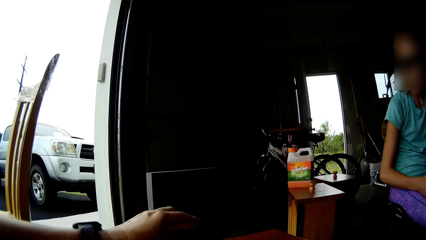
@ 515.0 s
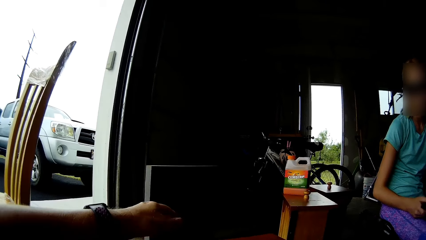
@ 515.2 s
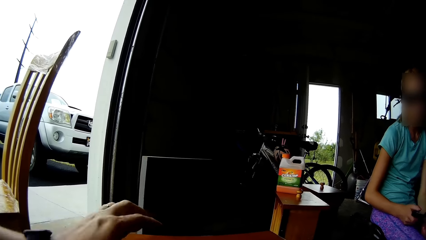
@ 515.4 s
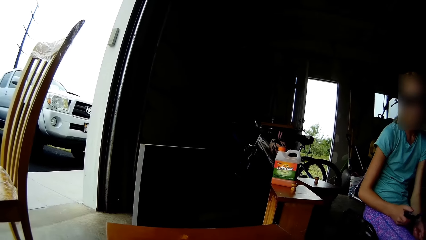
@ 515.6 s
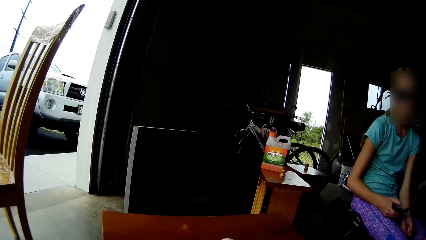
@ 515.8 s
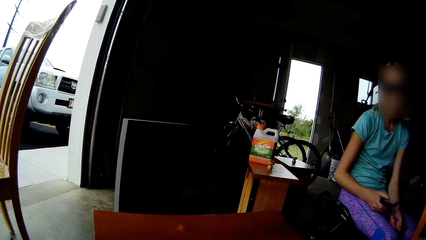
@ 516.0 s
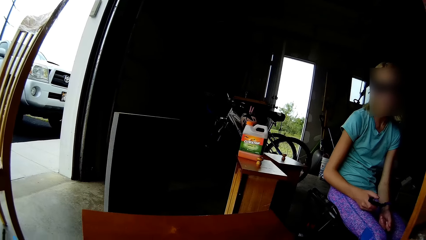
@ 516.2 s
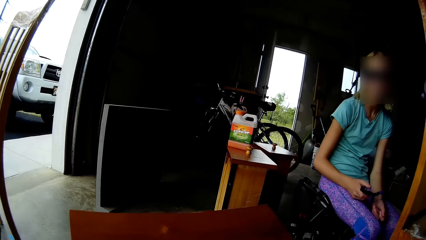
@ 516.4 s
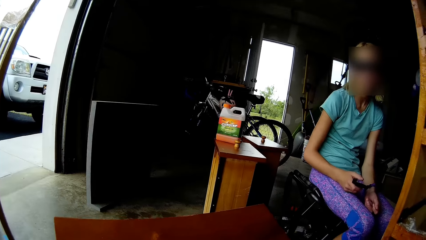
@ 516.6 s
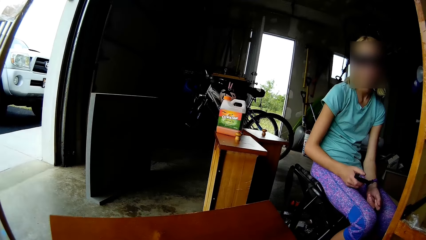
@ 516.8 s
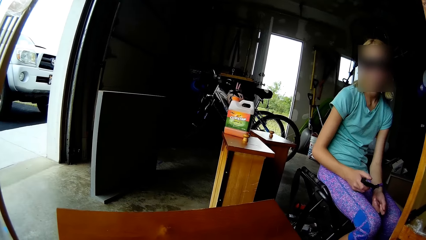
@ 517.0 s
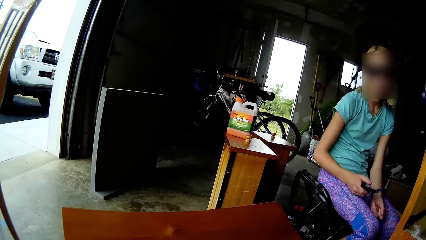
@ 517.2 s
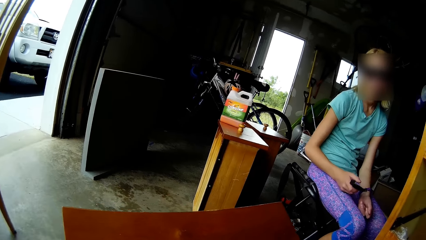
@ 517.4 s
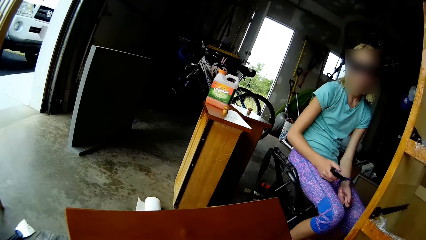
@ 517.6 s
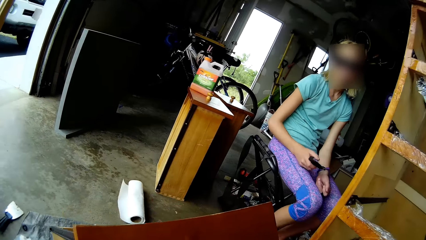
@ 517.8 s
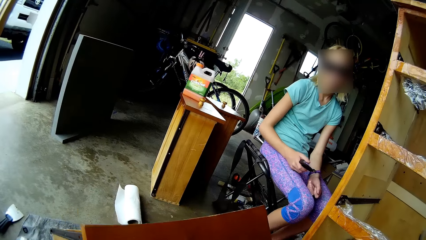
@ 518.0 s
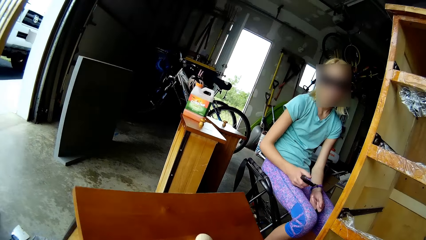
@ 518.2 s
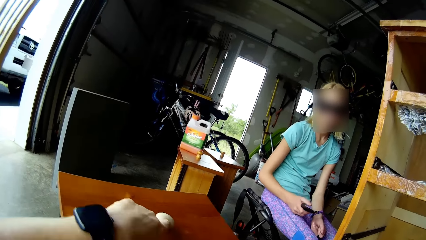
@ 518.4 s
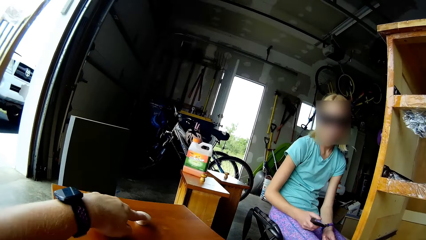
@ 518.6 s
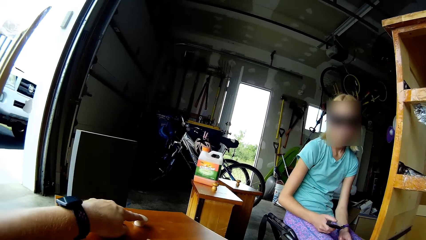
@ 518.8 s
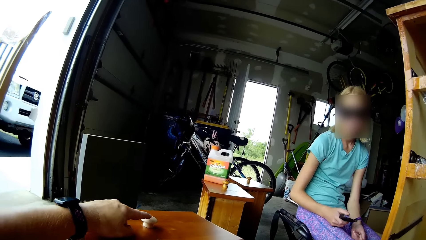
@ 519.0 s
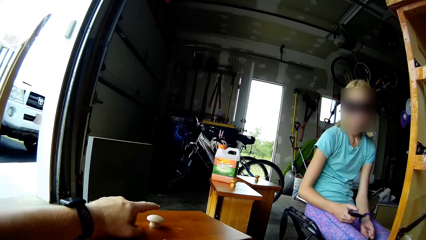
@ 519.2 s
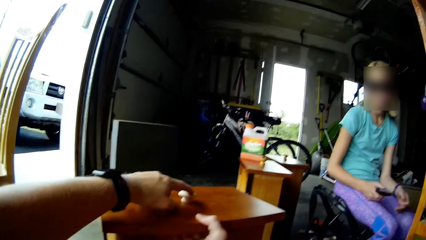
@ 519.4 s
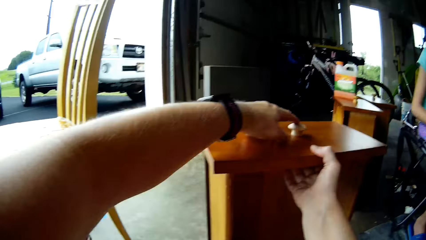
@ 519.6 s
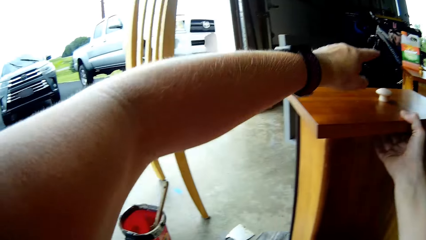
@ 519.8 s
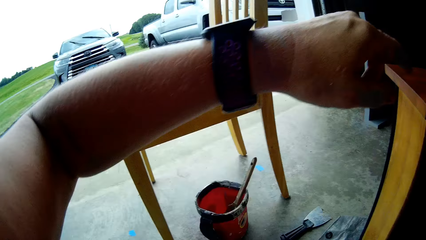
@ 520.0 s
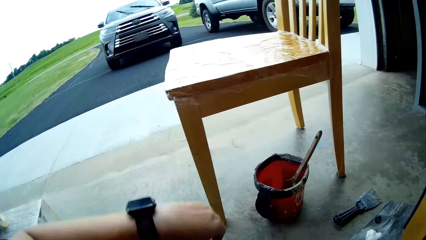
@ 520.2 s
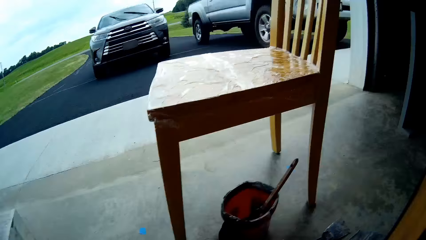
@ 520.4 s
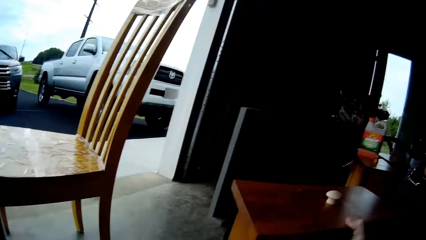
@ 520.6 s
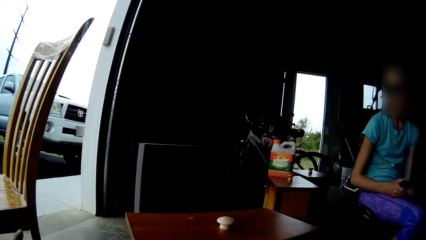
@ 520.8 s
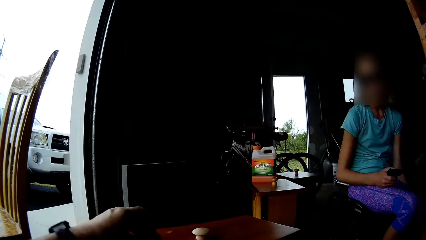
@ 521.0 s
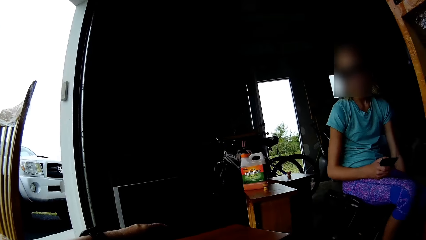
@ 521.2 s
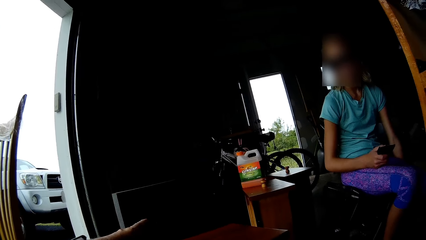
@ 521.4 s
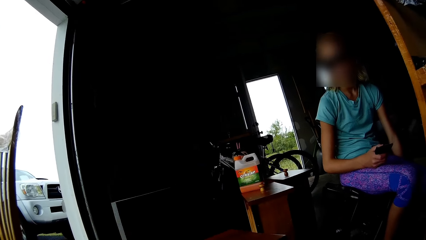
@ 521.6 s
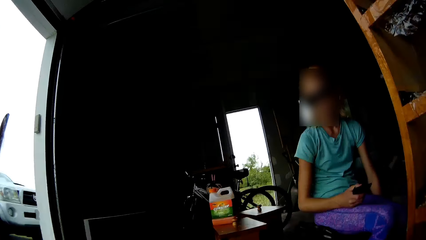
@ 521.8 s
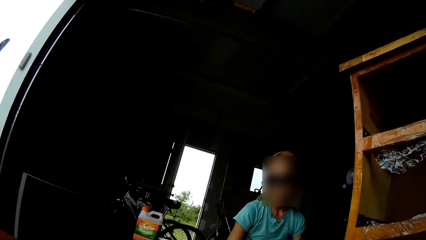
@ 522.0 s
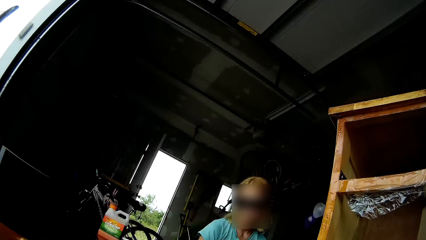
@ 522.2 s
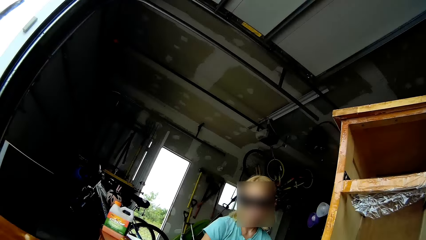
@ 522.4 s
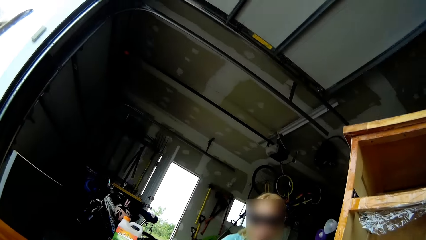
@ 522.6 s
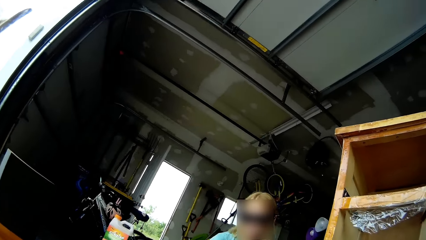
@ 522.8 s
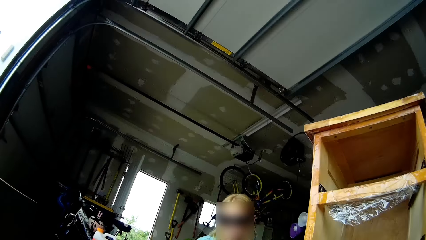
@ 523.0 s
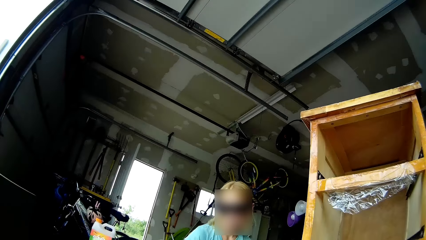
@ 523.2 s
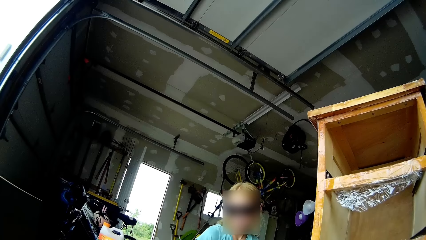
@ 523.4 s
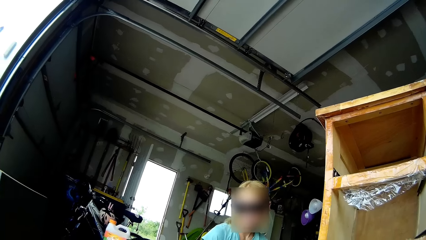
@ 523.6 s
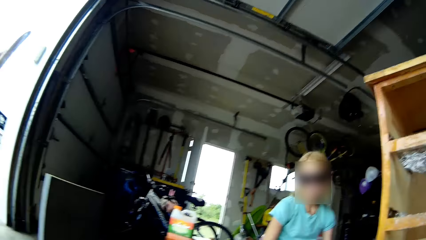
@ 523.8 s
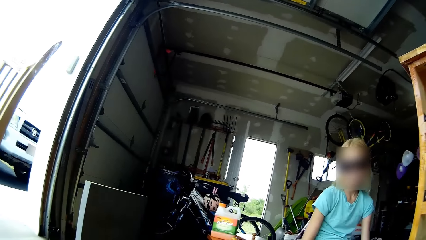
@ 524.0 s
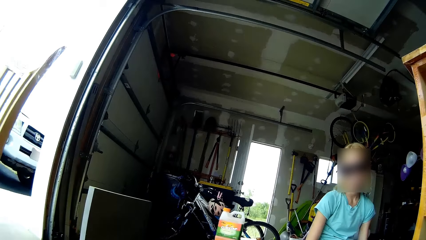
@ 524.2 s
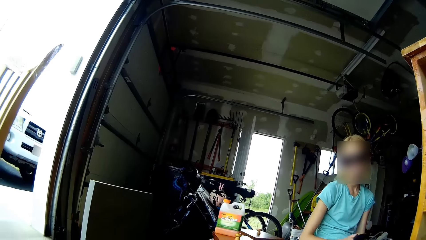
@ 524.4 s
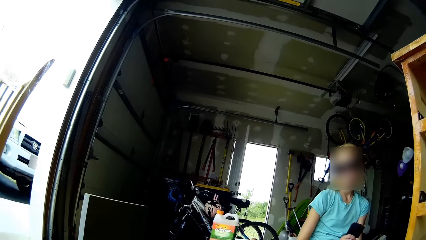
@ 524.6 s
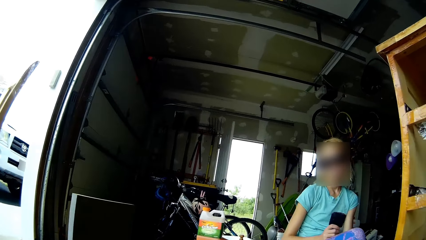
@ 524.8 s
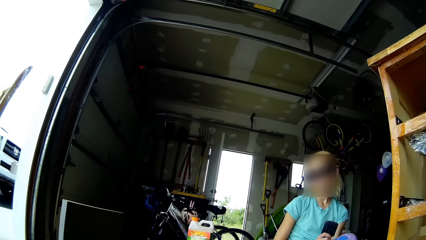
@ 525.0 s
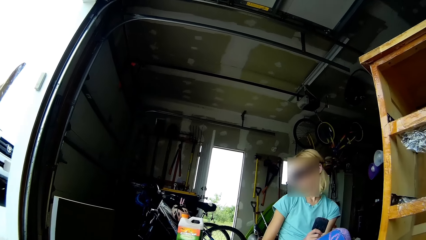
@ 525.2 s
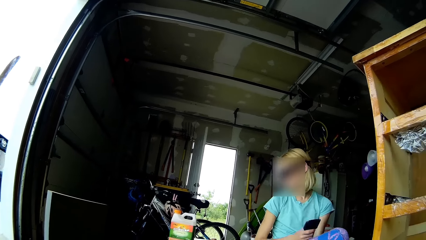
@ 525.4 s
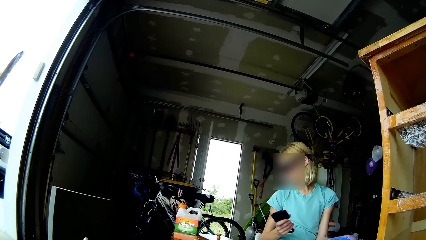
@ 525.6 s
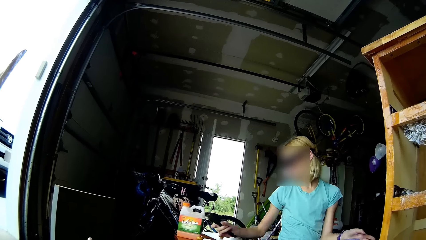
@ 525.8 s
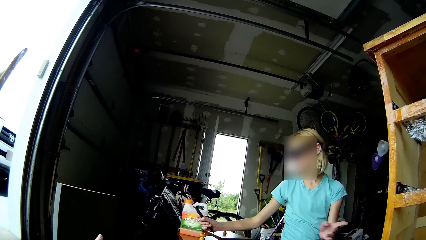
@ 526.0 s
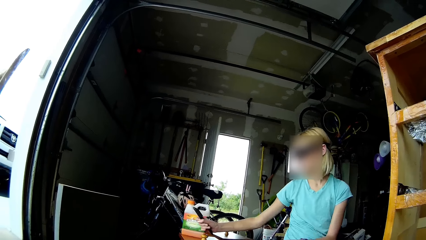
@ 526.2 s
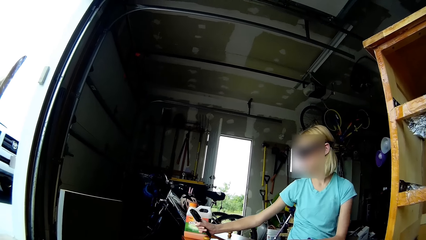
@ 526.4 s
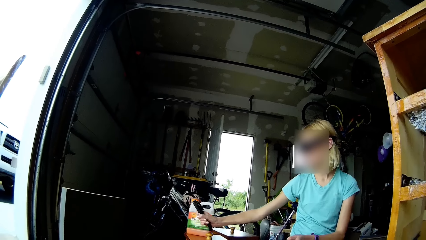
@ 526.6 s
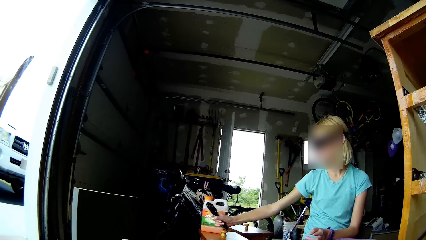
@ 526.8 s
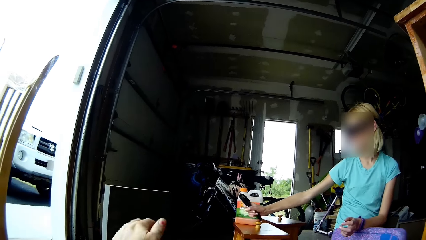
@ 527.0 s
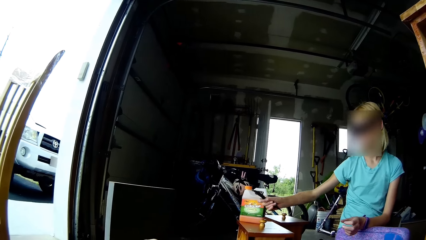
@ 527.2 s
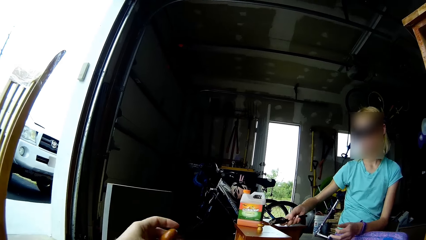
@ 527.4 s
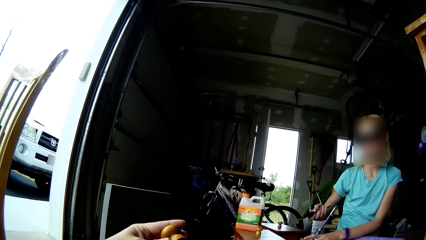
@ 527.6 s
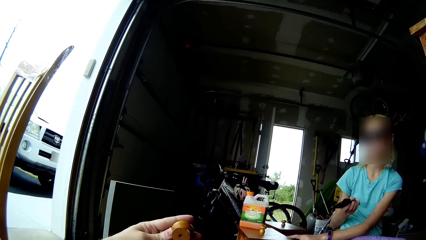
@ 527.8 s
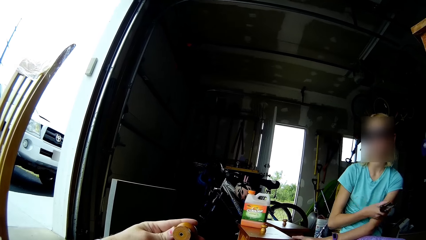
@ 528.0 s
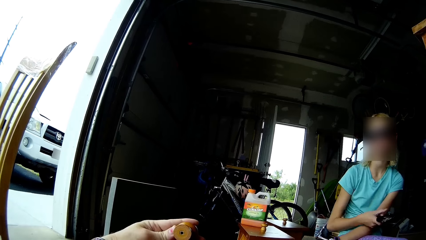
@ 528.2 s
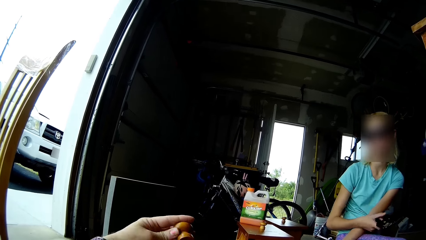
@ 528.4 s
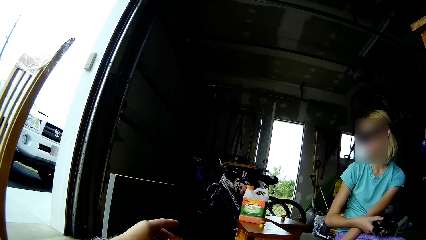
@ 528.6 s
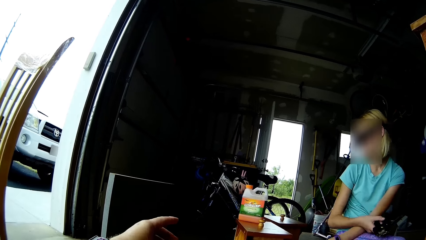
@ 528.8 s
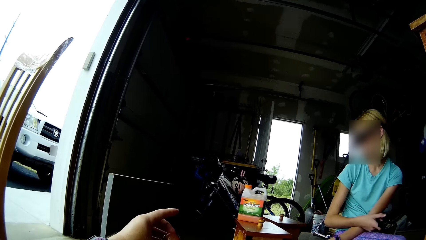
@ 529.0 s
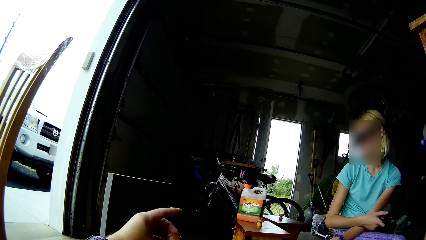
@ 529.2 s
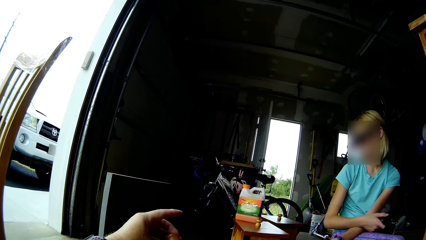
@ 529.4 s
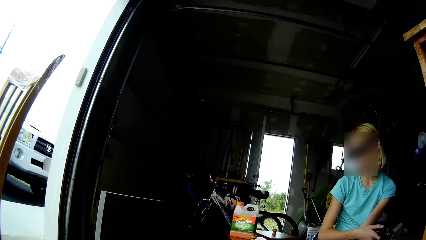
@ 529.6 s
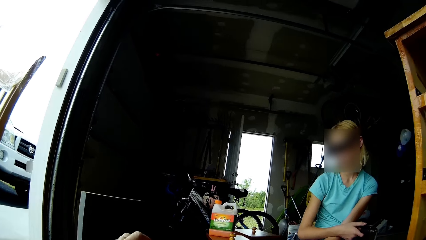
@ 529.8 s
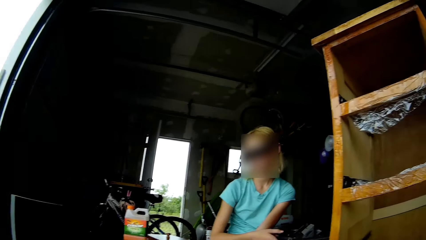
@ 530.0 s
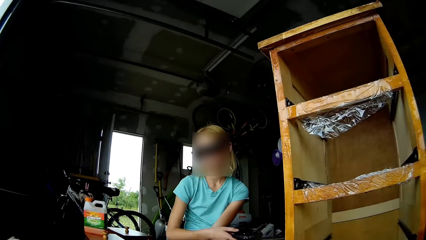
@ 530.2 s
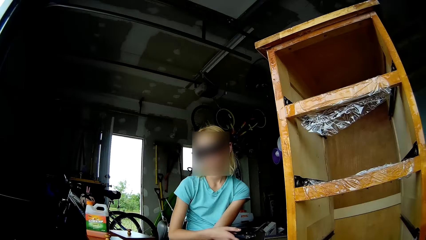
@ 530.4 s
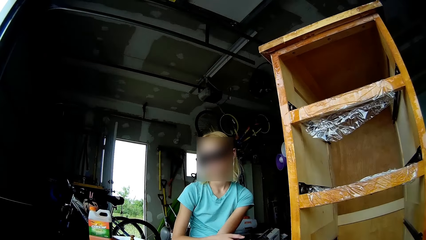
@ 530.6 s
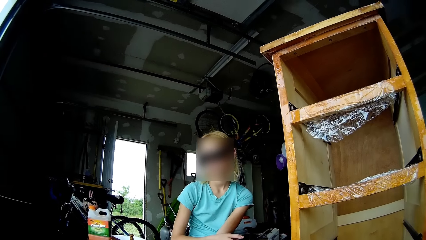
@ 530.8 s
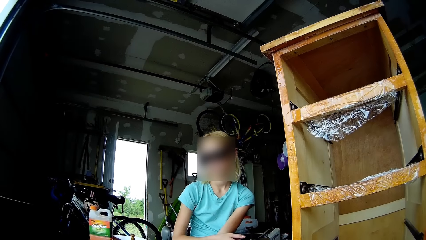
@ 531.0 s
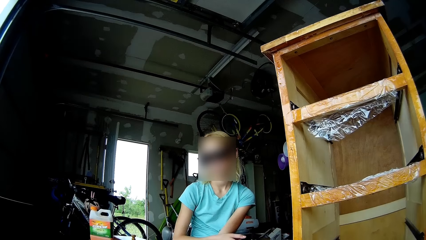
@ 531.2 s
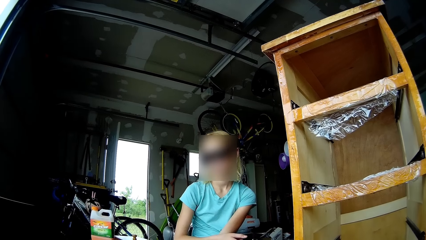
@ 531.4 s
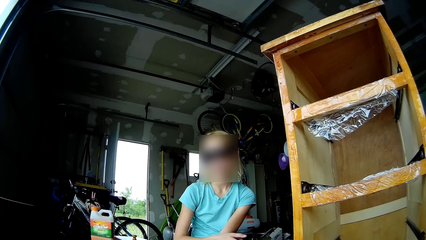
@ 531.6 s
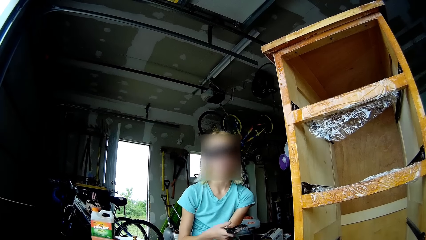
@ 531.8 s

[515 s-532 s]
The camera wearer points at the knob with the finger. They look around. They fix the drawer knob. They remove the hand from the knob. They put something on the table. They look around. The lady looks around, moves the hand, turns around, looks at the scraper, and points at another drawer knob. The camera wearer looks at the knob. They look at the knob again. The lady removes the hand from the drawer knob. The camera wearer touches the drawer knob. They look around.
